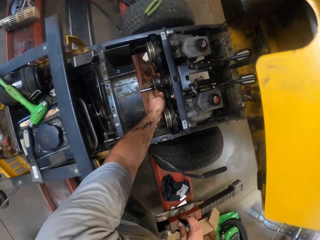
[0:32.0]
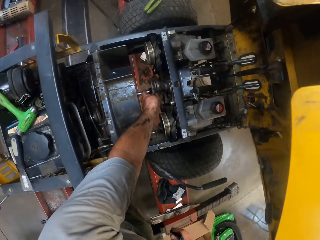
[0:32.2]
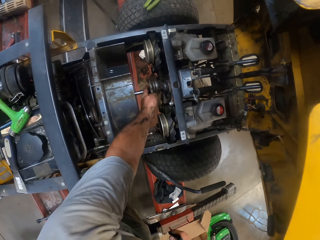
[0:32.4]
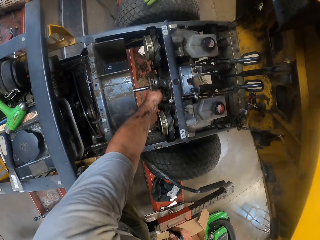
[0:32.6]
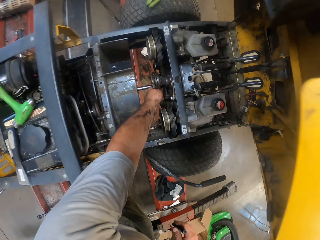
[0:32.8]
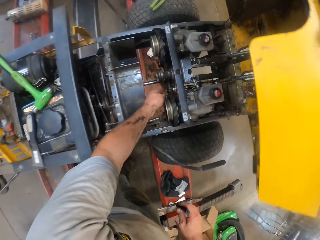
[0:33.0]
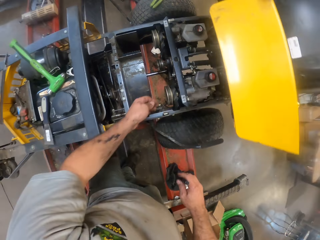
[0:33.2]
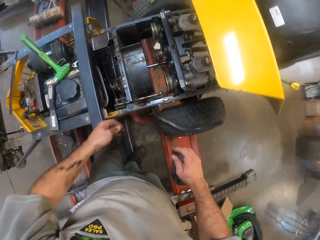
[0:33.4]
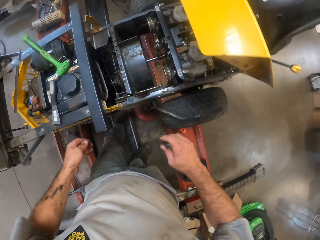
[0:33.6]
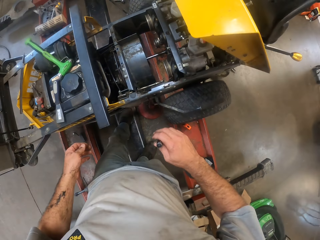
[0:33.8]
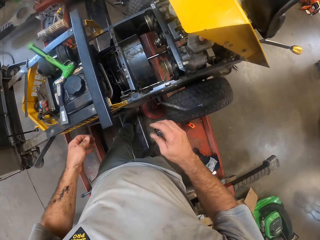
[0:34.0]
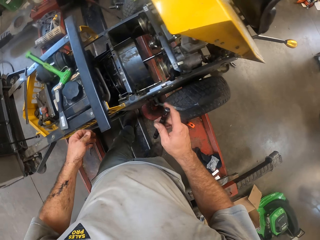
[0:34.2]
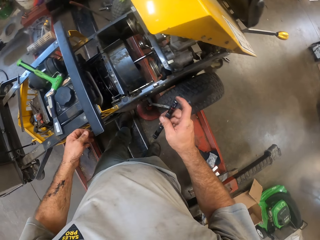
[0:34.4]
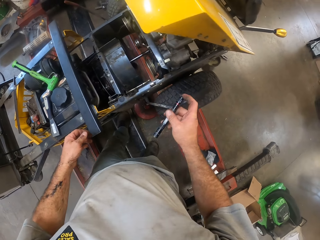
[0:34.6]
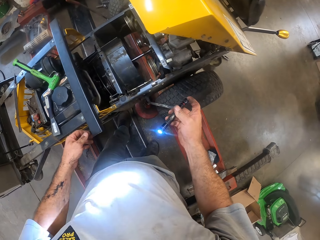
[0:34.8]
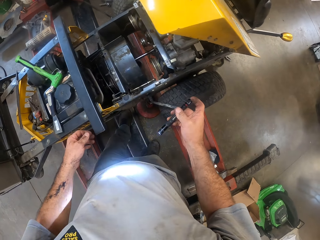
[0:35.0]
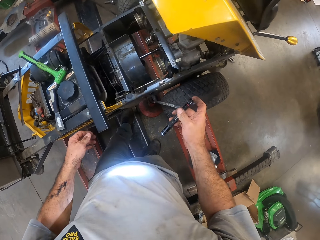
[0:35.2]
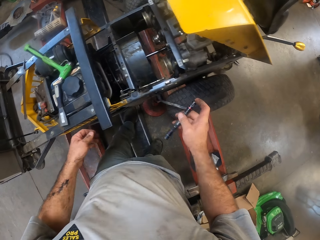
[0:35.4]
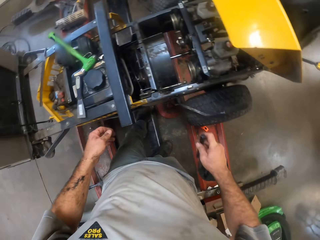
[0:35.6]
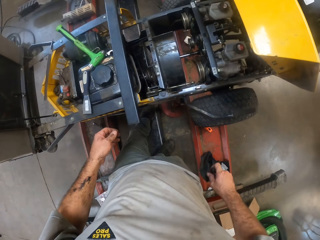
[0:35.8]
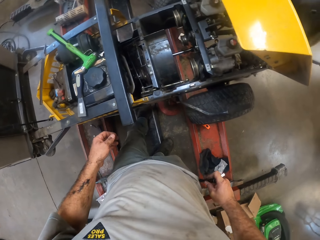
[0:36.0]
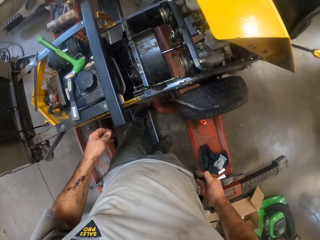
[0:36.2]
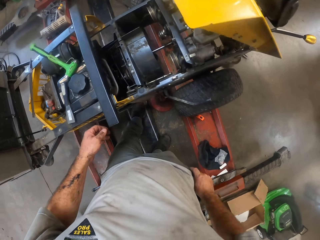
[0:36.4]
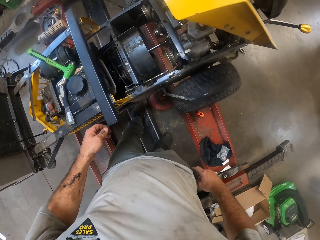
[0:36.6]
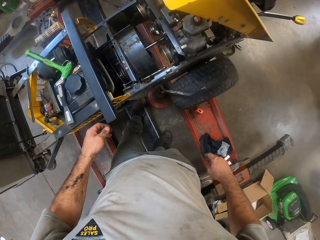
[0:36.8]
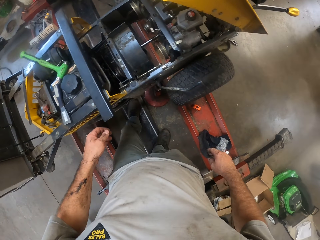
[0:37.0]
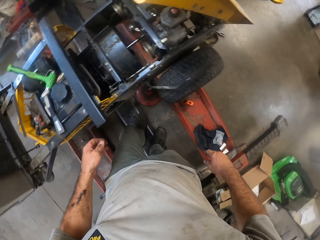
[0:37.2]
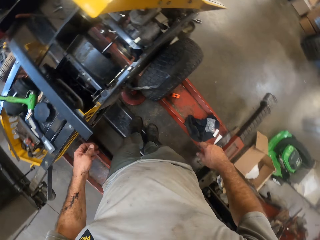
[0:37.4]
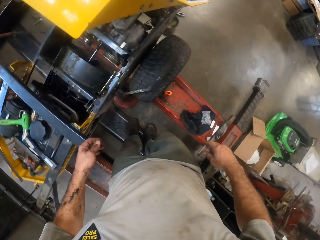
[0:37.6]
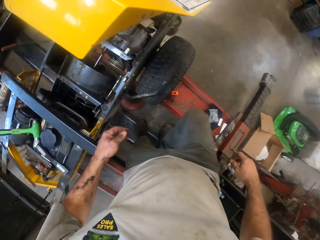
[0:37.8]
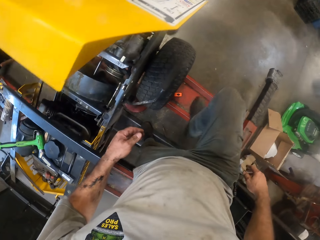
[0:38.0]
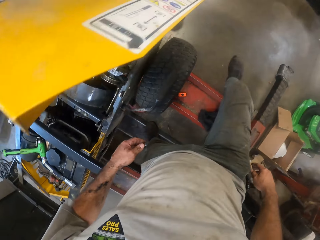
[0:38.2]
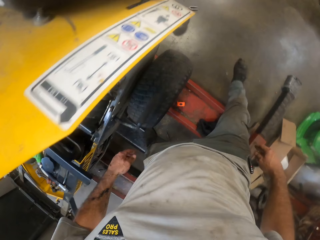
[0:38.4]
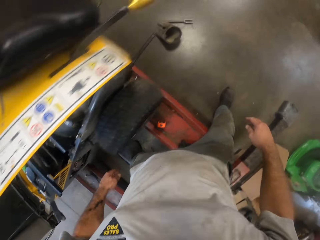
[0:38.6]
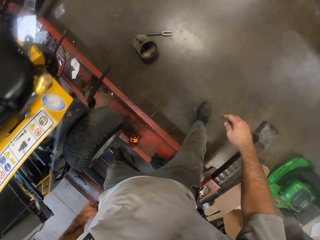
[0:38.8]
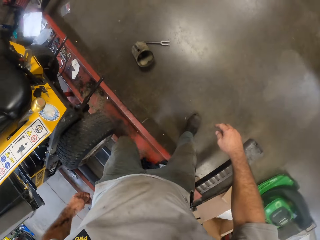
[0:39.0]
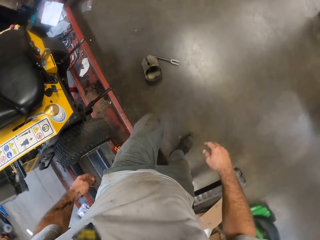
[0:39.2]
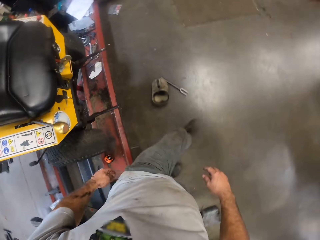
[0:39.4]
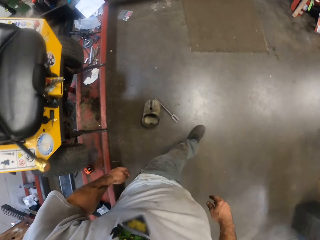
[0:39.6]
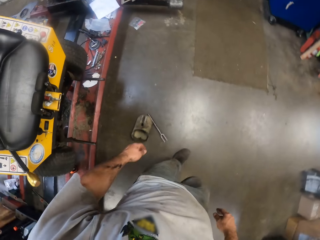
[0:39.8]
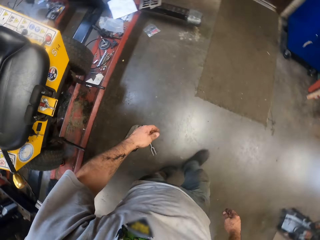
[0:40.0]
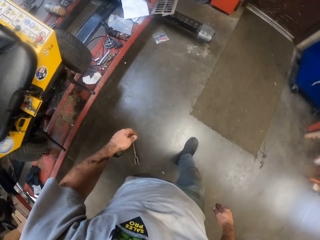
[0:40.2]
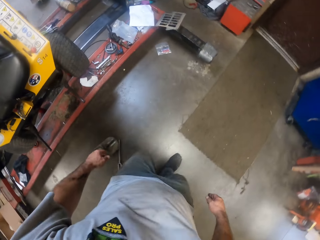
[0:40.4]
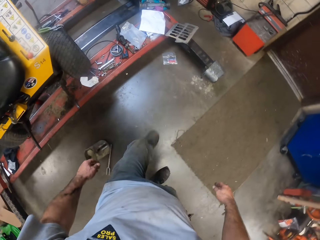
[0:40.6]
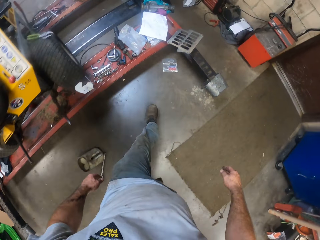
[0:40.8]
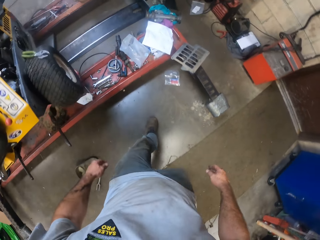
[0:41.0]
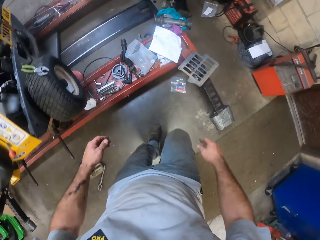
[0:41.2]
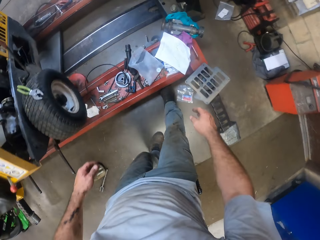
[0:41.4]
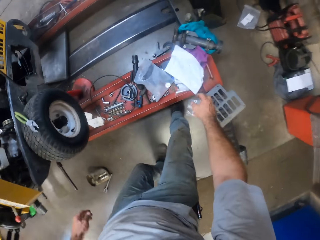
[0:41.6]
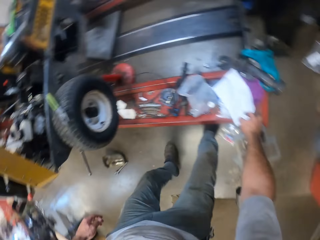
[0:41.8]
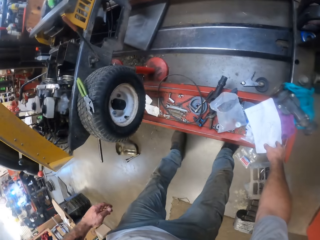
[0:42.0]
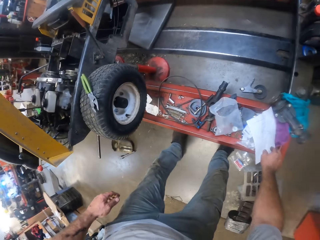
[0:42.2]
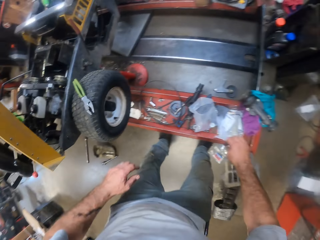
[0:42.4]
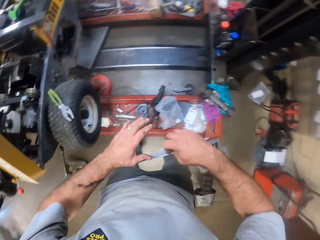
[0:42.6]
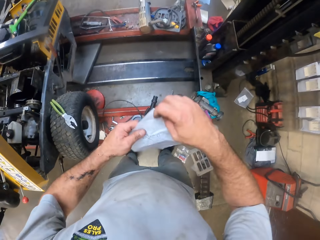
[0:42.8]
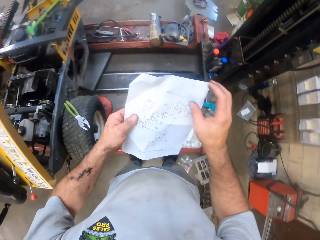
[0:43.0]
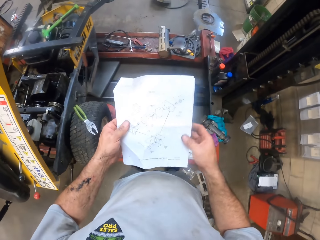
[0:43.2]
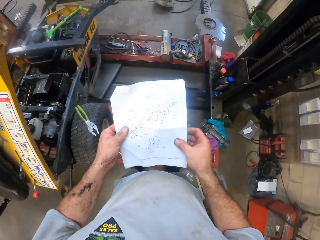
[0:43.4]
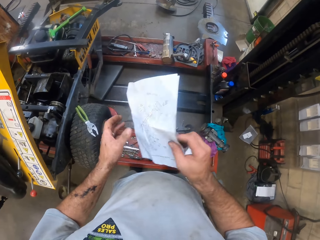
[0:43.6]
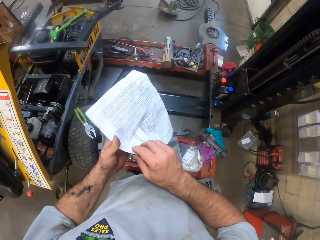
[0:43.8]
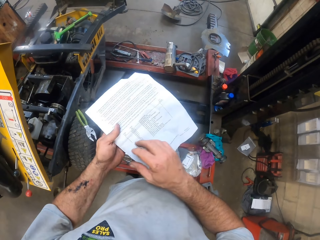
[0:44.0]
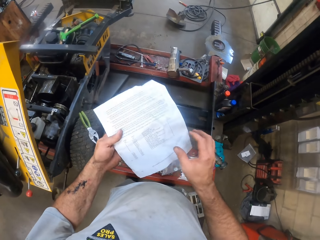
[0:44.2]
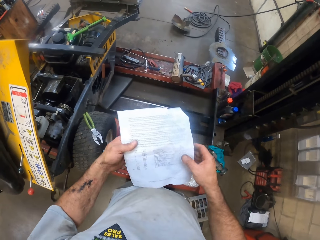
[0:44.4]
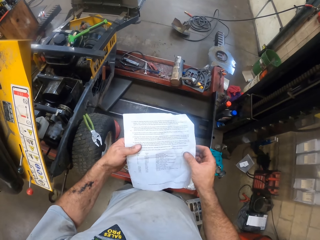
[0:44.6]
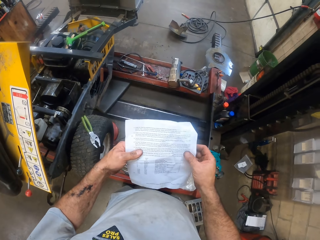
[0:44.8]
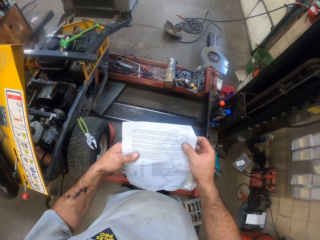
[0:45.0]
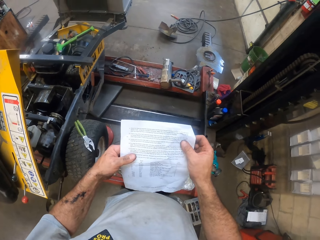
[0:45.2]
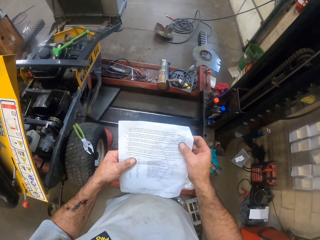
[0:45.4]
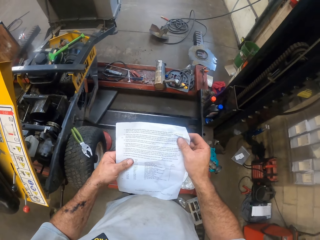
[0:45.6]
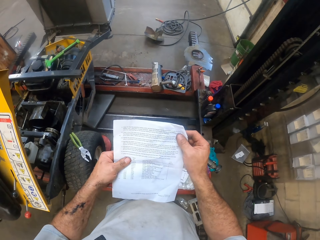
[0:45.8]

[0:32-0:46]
The camera wearer adjusts a rod of the fan compartment with his left hand. He removes his left hand from the rod of the fan compartment. He puts the torch on his right hand. He puts the torch into the right pocket of his pants with his right hand. He walks in front of the lawn mower. He picks up a paper from the rail of the car lifter with his right hand. He holds the paper with both hands and flips the paper with both hands.

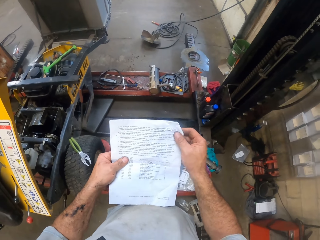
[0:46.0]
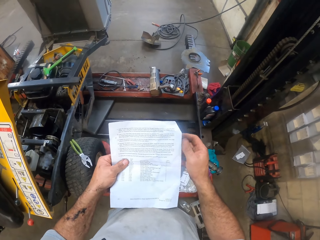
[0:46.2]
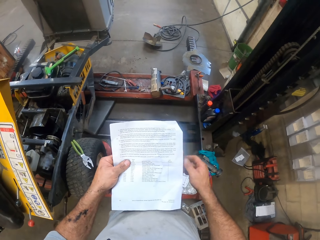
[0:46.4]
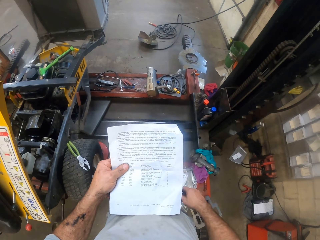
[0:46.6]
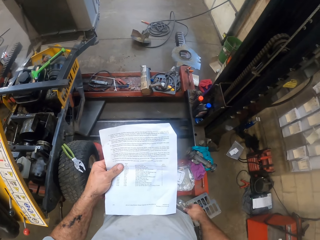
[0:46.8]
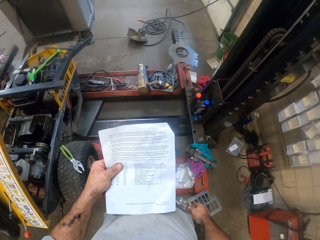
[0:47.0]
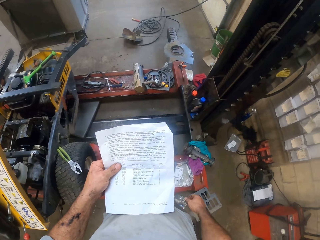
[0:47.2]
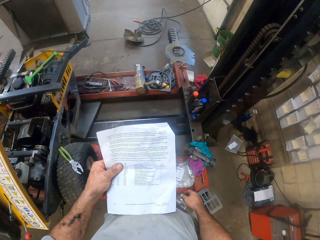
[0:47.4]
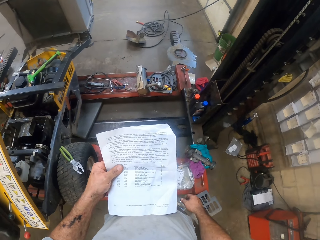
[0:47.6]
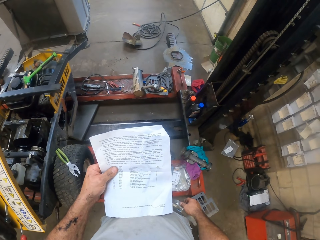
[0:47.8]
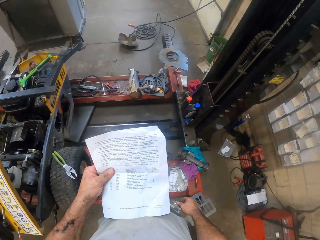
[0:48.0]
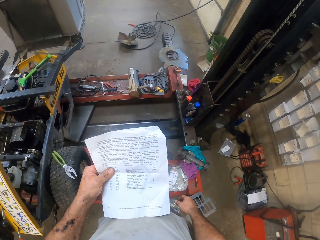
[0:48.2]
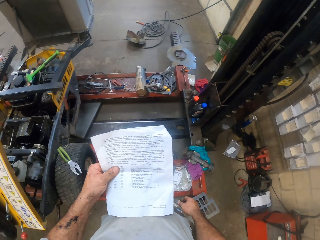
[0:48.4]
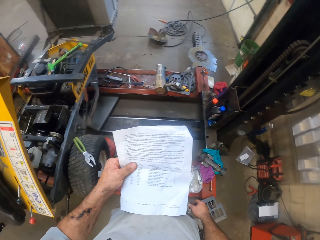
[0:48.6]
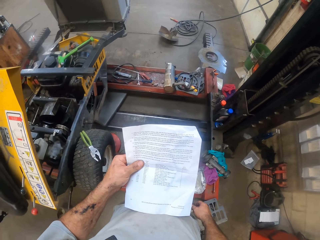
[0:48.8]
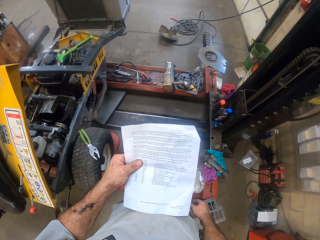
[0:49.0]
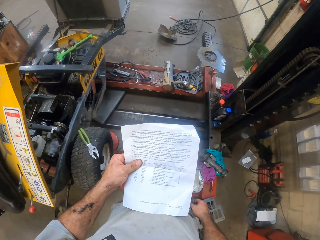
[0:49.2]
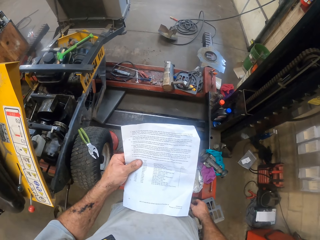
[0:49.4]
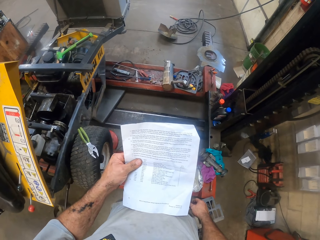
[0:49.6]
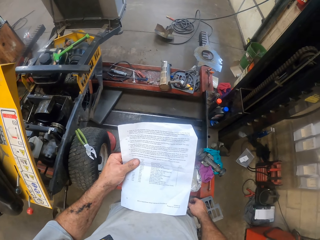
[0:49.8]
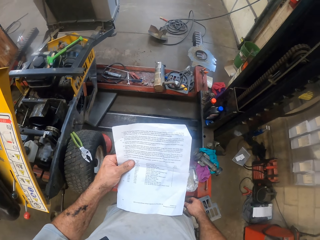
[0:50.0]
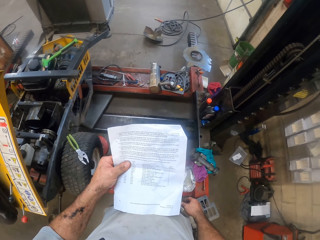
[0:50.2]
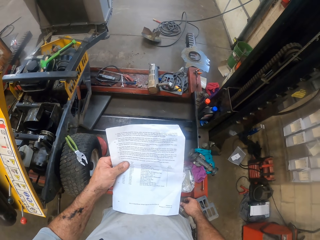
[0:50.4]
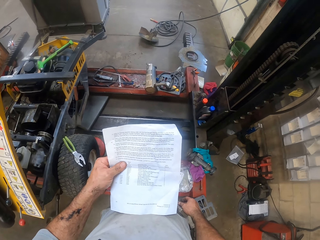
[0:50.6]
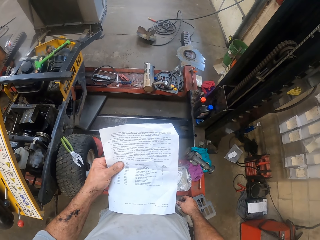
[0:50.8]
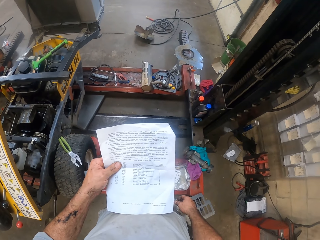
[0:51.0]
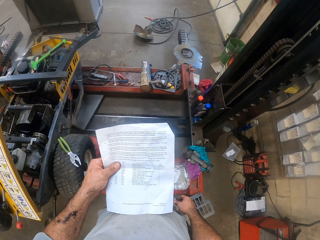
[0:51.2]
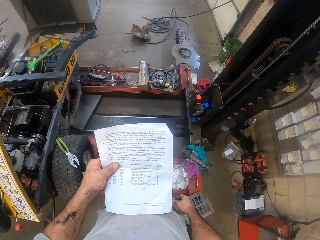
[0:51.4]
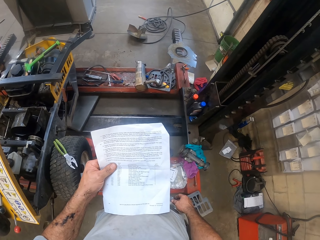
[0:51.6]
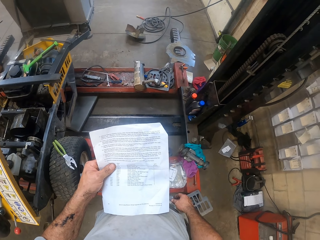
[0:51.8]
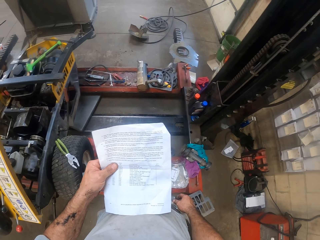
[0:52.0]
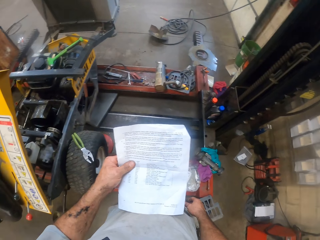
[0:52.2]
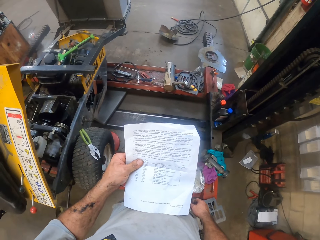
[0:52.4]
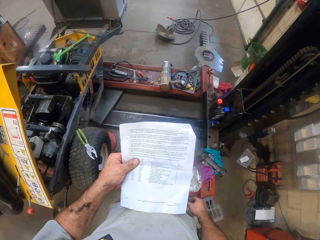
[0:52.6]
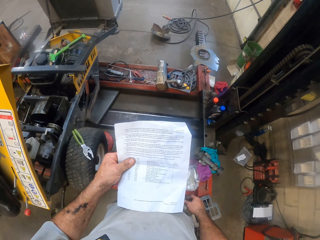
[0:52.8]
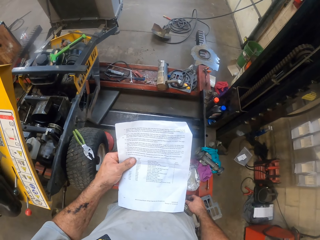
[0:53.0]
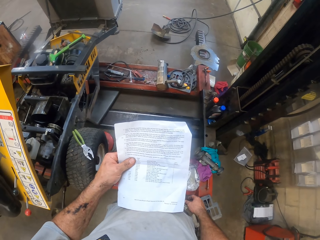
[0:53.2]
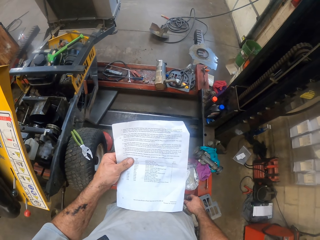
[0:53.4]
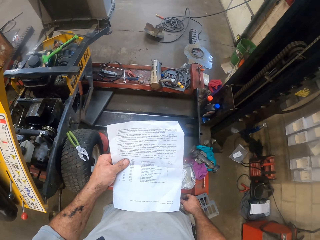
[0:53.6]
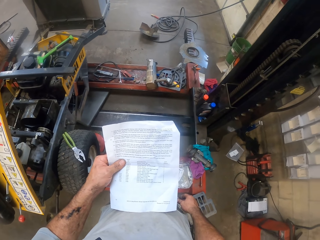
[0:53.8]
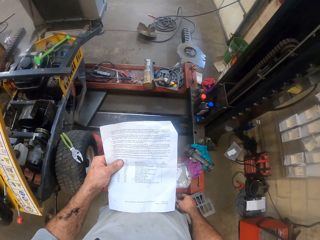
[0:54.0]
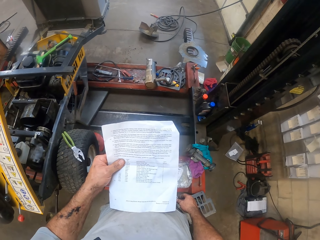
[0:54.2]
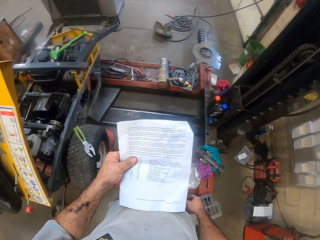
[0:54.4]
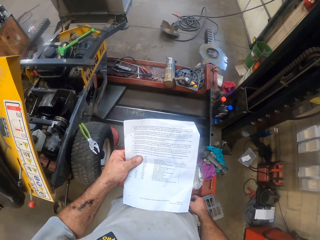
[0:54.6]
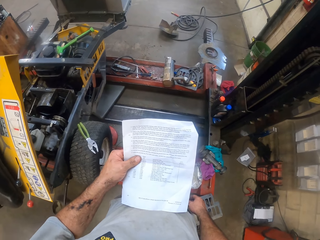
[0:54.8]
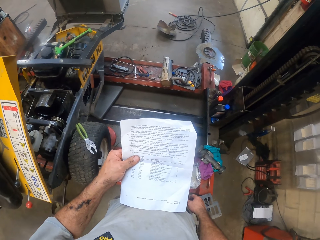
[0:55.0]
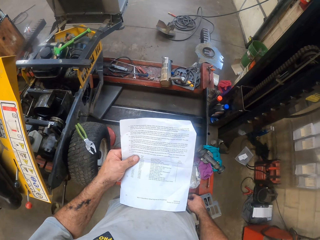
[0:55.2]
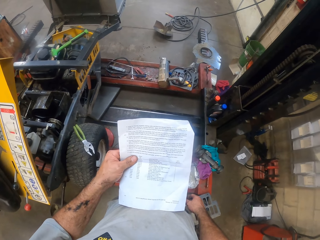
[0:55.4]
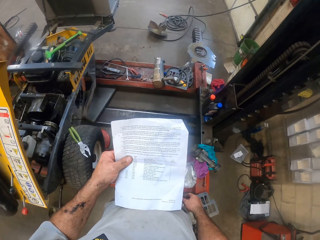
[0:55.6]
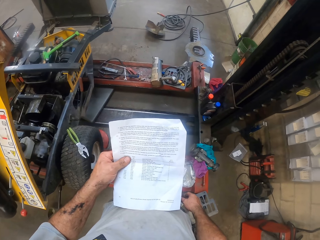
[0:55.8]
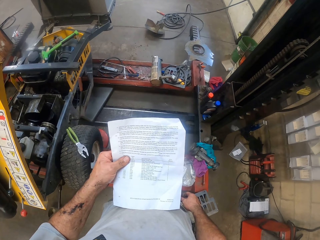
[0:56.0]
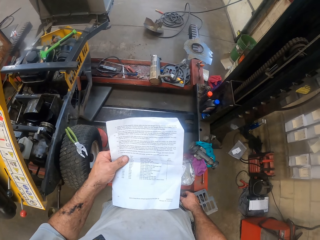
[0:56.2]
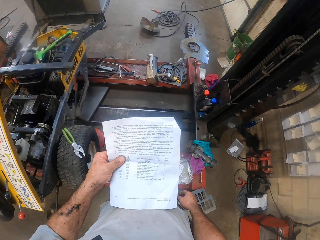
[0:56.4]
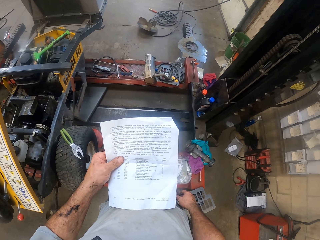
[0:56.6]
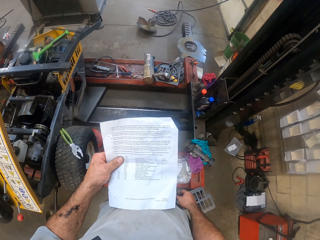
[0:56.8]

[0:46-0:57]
The camera wearer holds the paper with his left hand. He reads.
